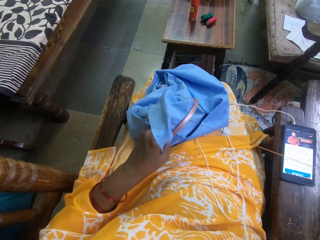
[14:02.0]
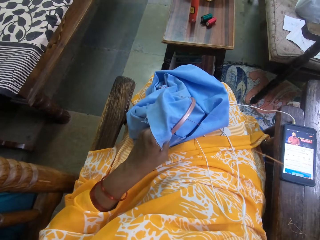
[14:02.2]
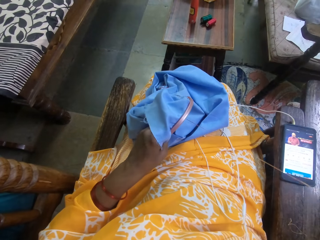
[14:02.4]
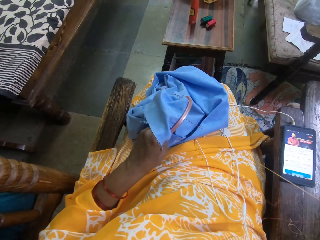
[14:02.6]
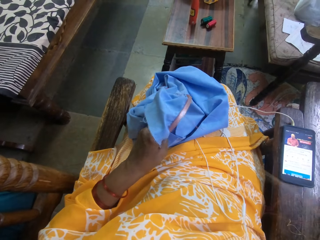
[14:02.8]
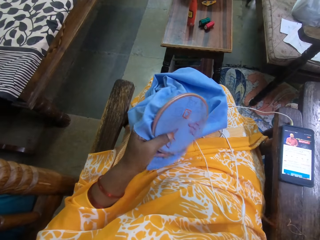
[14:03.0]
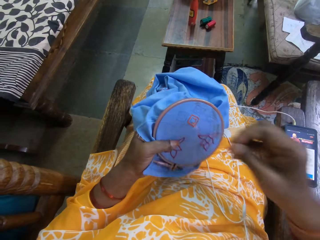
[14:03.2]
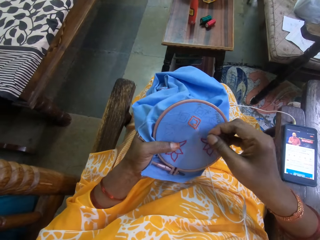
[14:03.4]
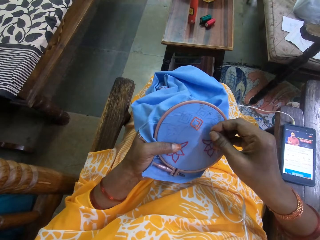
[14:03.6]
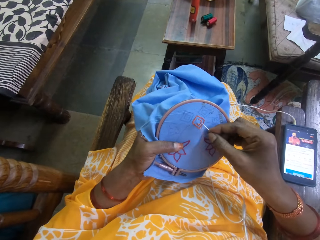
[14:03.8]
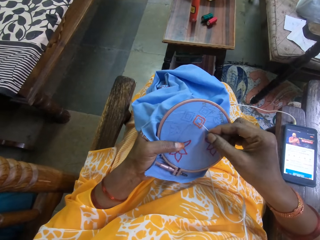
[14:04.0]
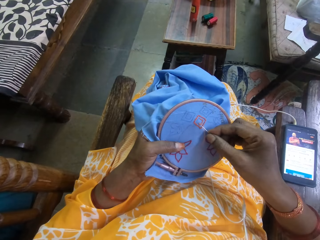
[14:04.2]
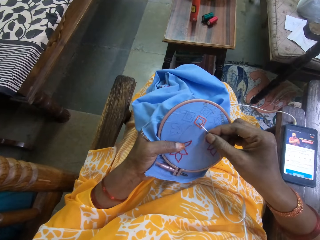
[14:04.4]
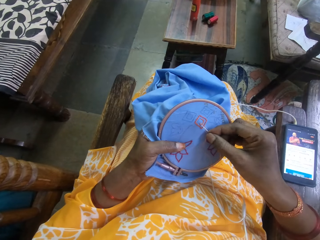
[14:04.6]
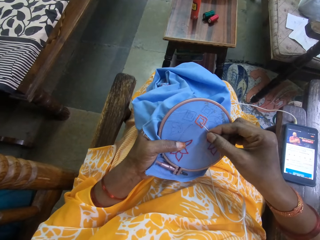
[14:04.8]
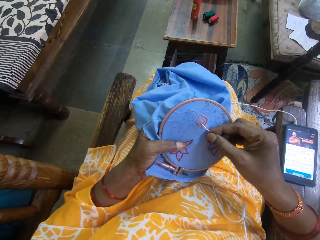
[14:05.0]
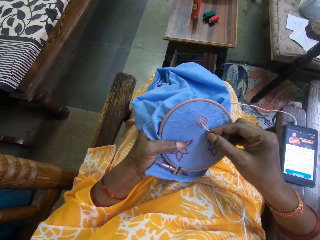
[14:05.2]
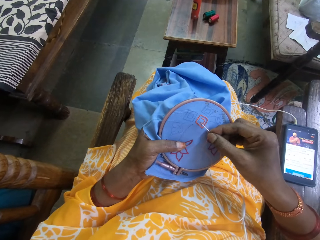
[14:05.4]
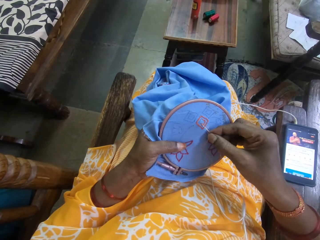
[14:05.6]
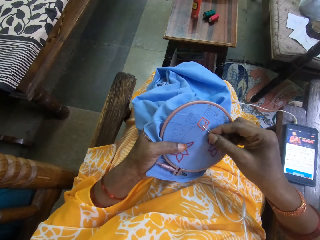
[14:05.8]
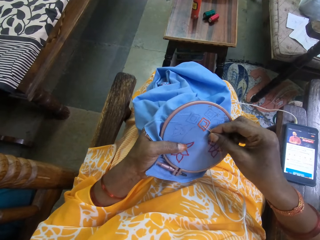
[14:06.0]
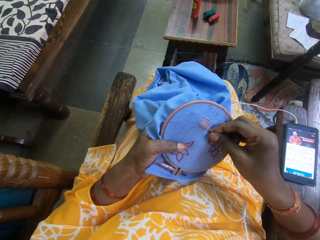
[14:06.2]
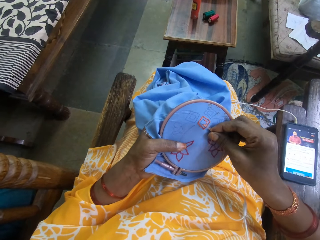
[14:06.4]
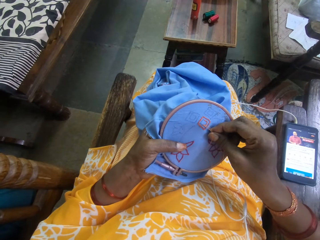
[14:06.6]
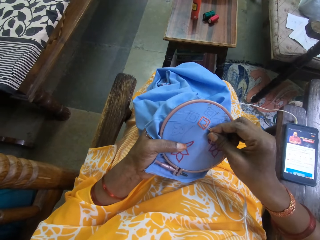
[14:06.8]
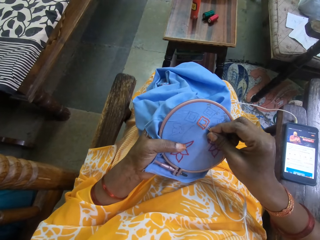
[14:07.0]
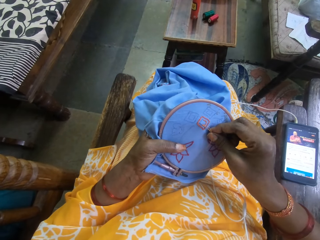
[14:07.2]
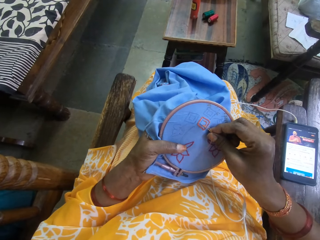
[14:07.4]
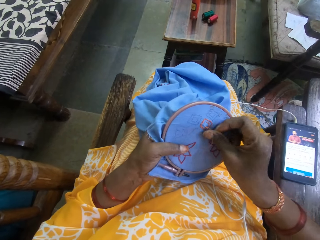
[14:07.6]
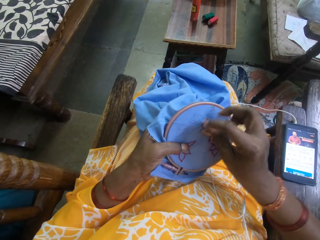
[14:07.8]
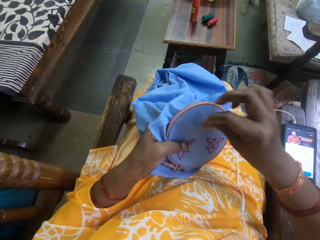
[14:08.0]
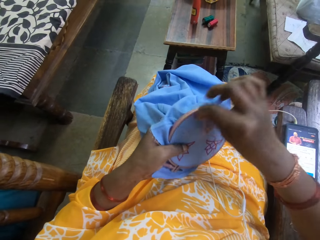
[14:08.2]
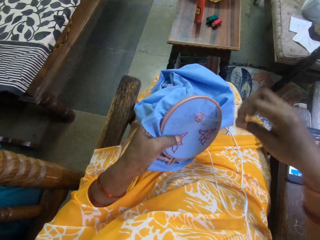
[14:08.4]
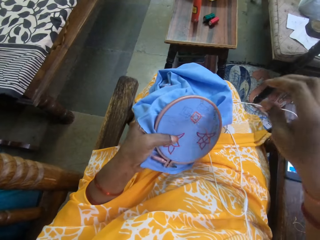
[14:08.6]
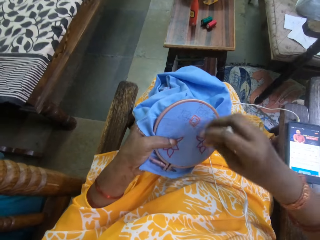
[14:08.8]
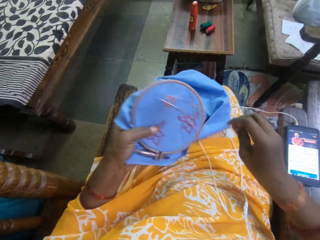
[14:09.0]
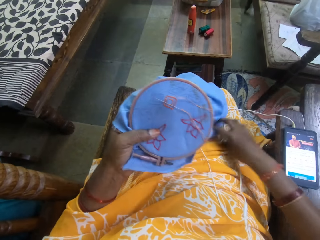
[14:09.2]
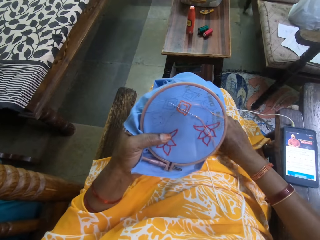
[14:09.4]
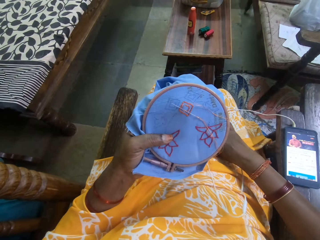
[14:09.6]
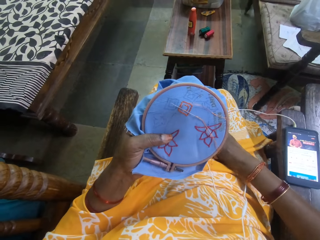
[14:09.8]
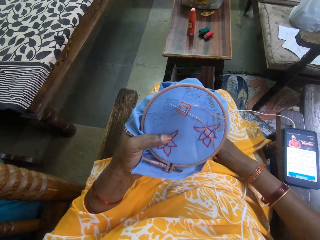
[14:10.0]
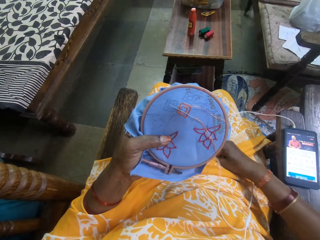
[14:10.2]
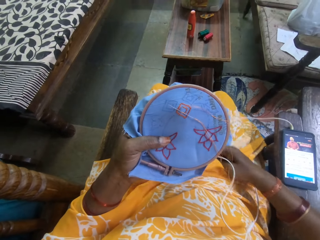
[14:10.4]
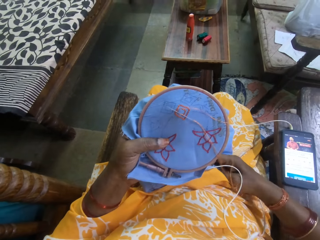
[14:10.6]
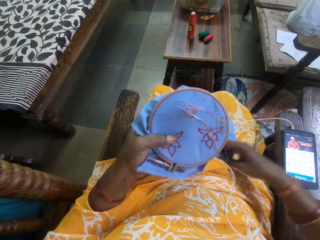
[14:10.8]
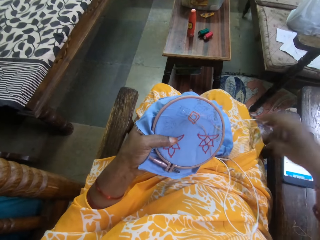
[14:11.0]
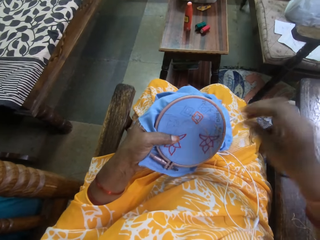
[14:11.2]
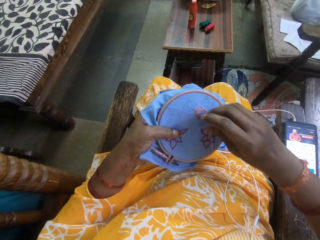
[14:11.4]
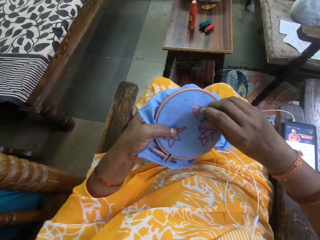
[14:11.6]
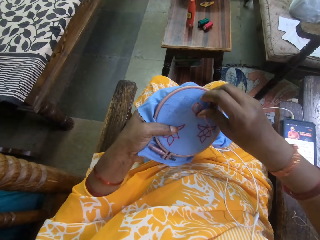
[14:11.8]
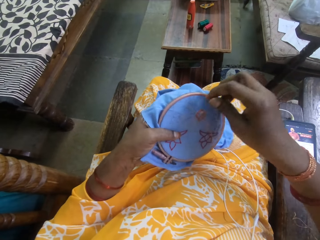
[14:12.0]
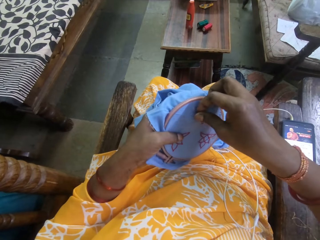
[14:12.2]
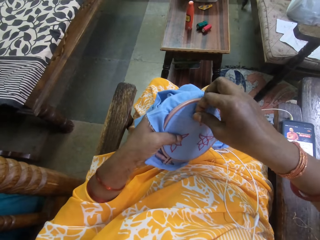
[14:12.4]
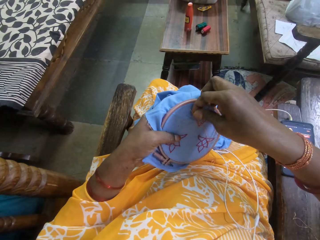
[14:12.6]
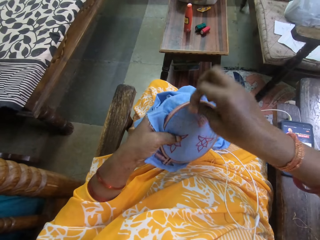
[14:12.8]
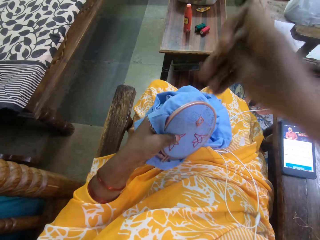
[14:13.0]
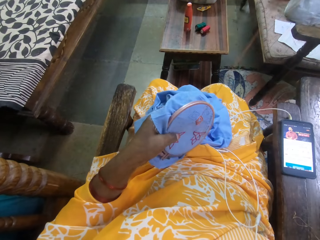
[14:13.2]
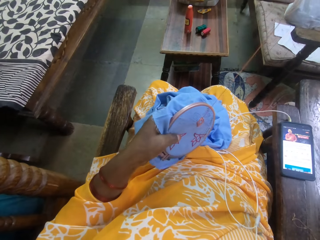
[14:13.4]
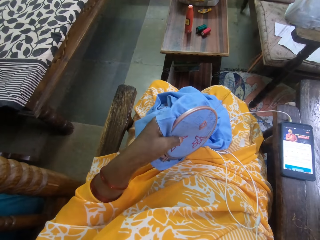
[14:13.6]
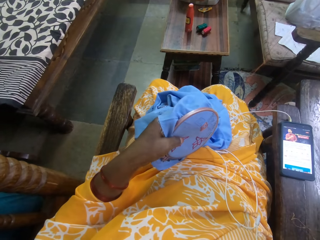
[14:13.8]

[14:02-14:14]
The camera wearer adjusts the garment. They push the sewing needle. They pull the sewing needle.

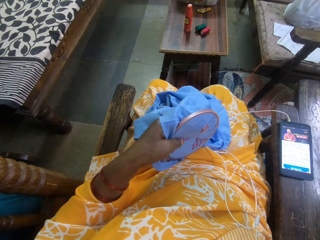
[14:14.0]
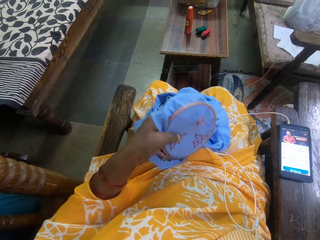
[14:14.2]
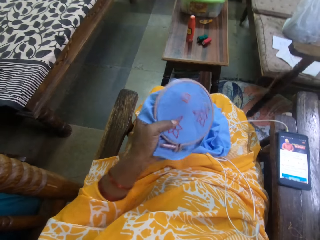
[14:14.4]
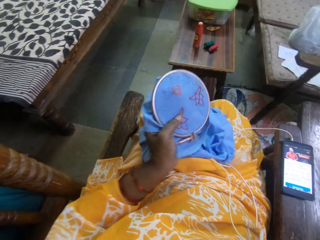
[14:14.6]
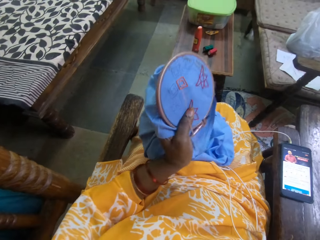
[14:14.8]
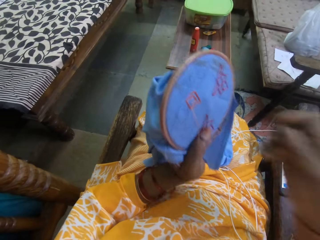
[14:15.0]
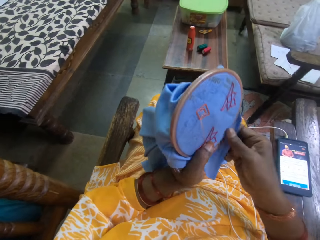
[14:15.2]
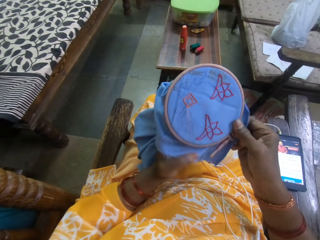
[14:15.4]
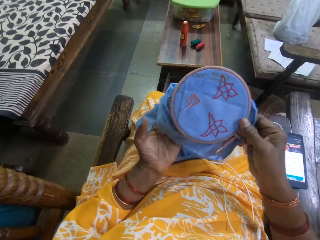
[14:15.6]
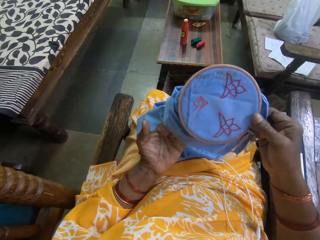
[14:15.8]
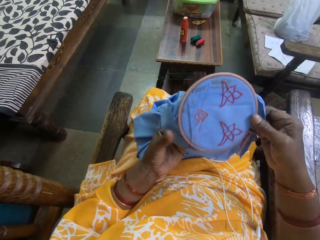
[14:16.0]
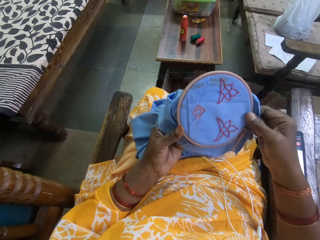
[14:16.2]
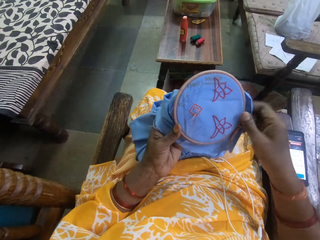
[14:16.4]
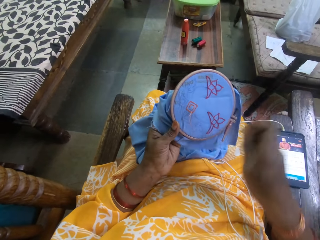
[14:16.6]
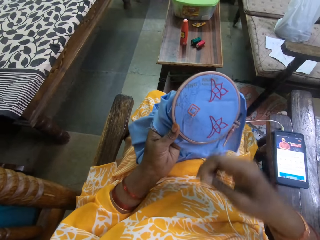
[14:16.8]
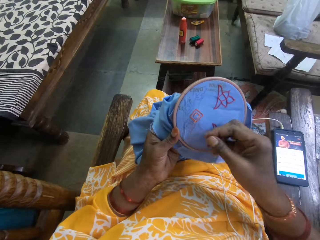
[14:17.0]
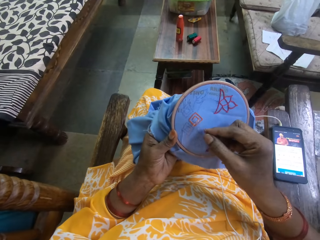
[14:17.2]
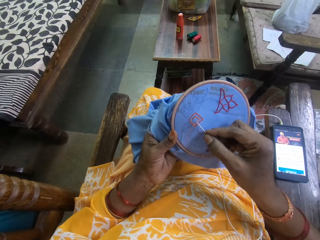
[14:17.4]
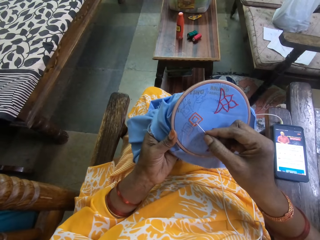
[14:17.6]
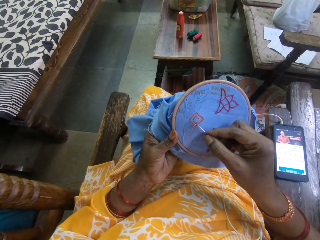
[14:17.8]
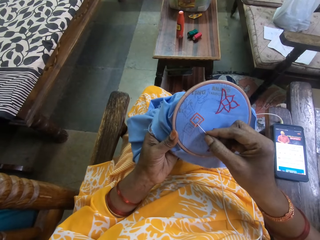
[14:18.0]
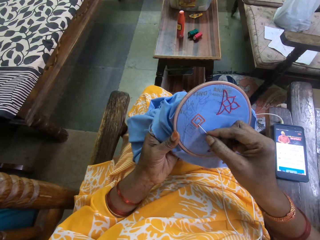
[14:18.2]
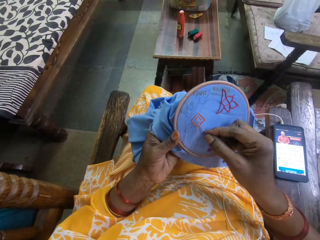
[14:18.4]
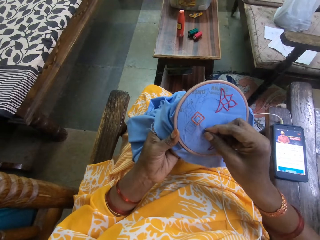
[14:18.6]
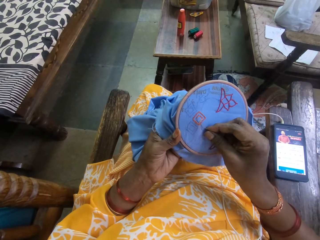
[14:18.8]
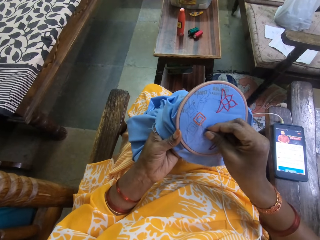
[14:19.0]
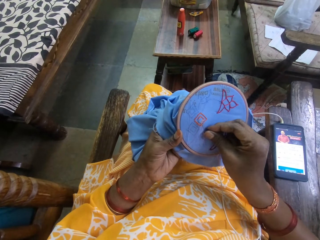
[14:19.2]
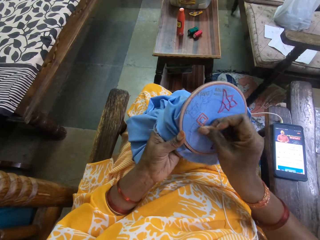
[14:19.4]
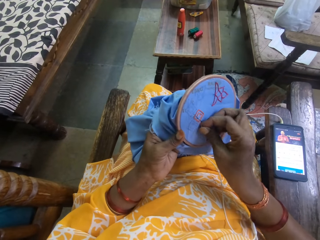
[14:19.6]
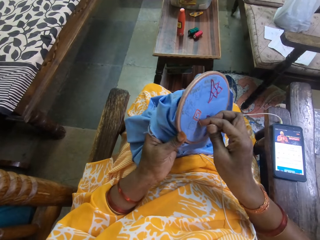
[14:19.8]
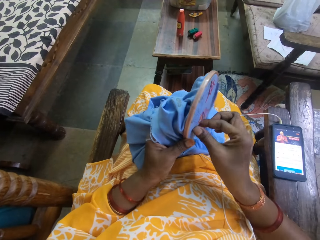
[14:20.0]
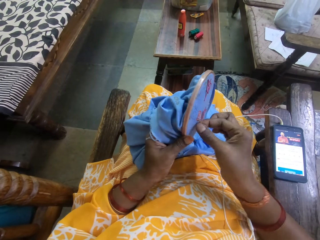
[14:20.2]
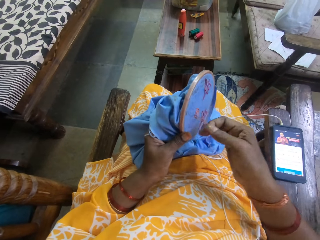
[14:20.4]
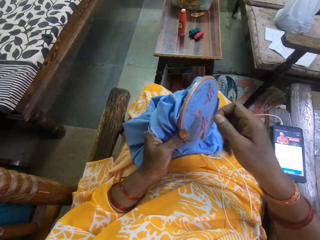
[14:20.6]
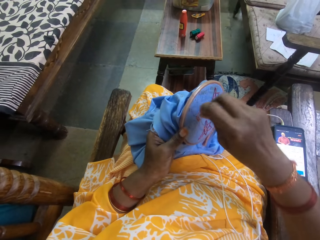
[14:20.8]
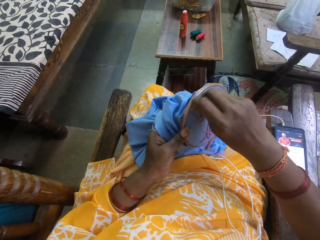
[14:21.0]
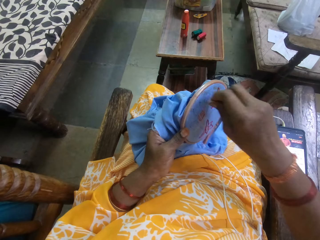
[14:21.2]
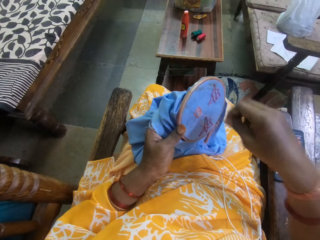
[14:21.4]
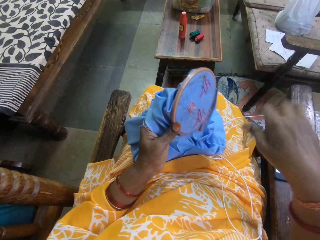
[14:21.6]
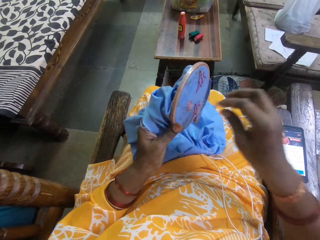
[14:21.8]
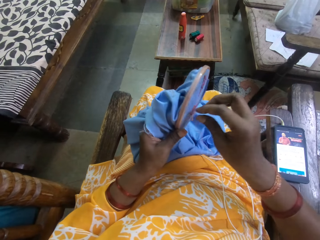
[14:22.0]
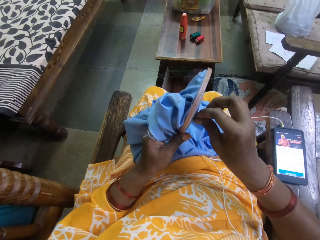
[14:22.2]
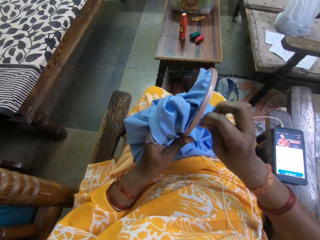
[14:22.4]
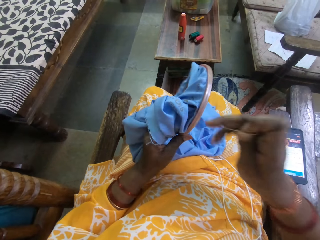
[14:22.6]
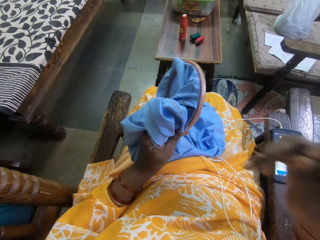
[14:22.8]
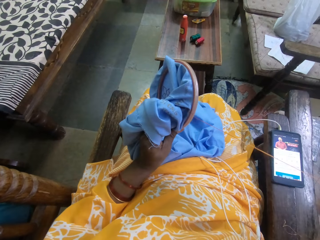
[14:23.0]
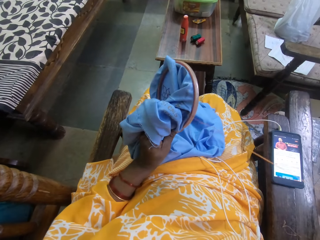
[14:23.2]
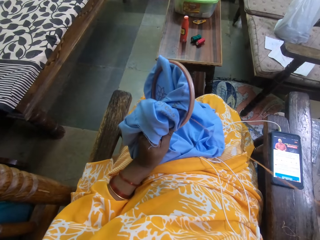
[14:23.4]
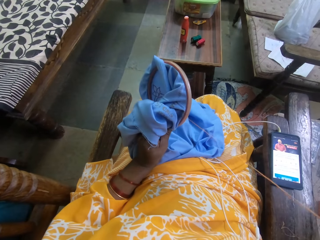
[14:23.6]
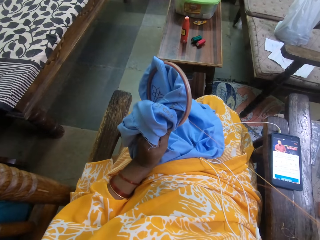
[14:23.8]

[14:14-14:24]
The camera wearer rotates the decoration. They sew the decoration using a sewing needle.
